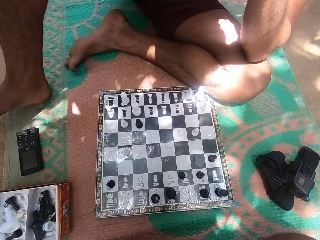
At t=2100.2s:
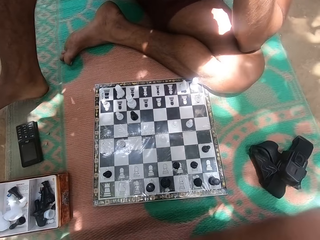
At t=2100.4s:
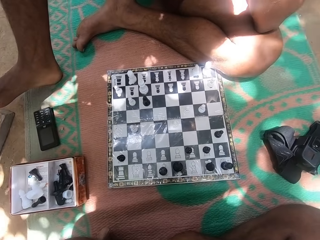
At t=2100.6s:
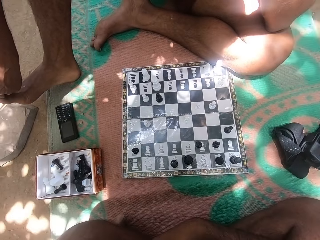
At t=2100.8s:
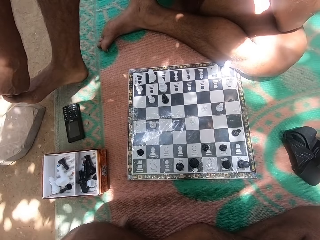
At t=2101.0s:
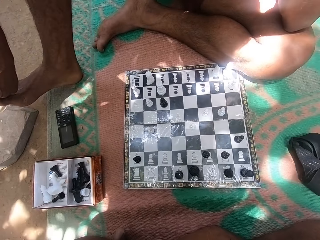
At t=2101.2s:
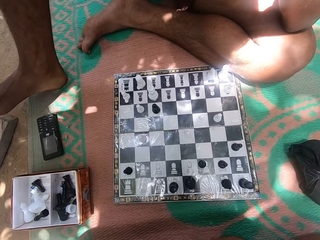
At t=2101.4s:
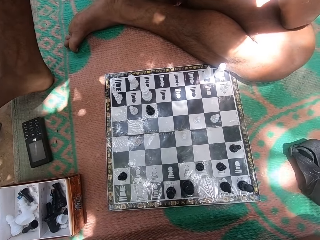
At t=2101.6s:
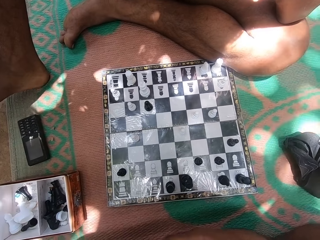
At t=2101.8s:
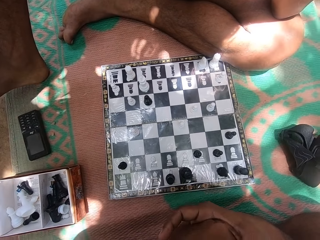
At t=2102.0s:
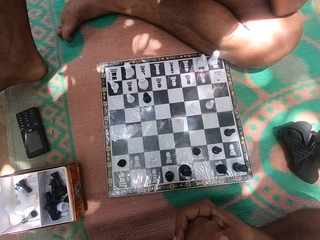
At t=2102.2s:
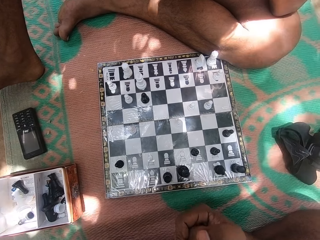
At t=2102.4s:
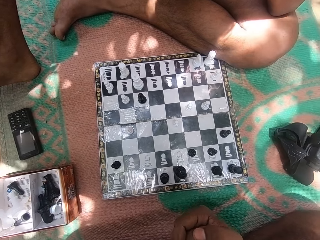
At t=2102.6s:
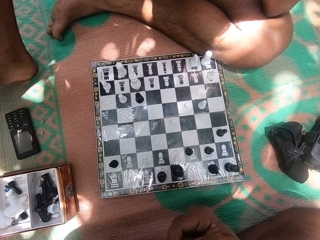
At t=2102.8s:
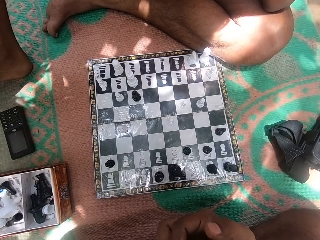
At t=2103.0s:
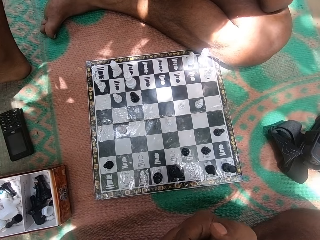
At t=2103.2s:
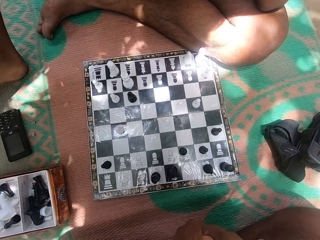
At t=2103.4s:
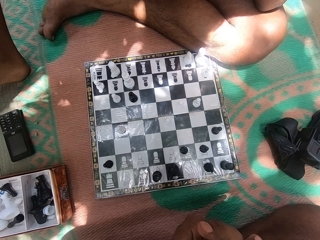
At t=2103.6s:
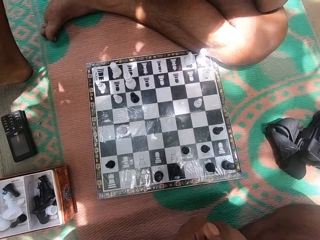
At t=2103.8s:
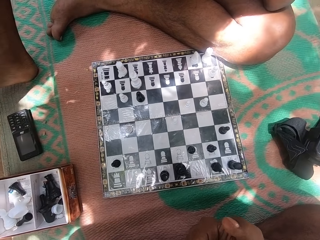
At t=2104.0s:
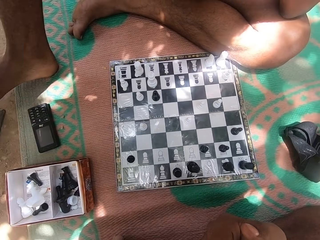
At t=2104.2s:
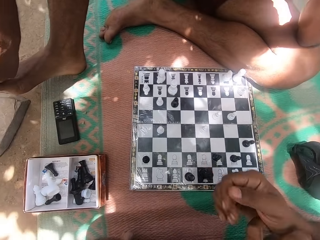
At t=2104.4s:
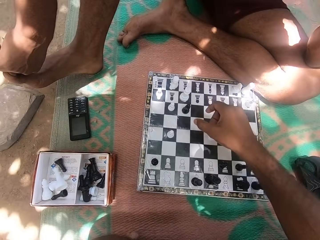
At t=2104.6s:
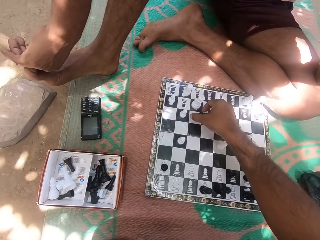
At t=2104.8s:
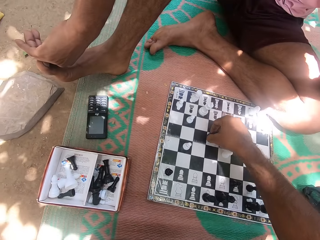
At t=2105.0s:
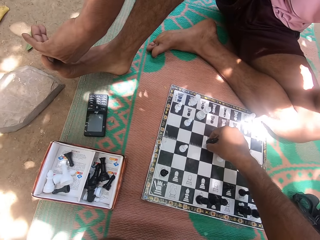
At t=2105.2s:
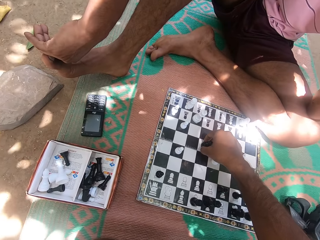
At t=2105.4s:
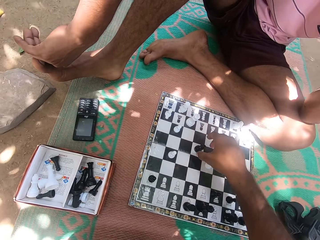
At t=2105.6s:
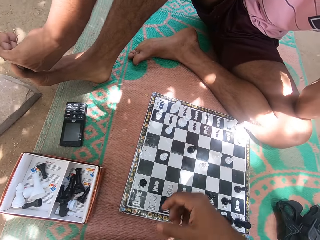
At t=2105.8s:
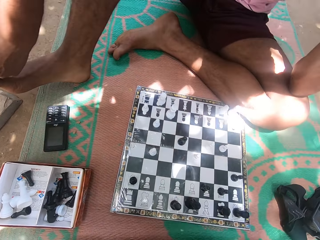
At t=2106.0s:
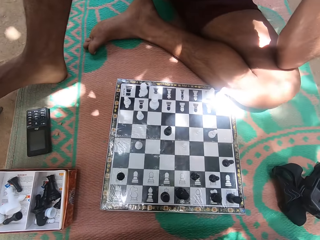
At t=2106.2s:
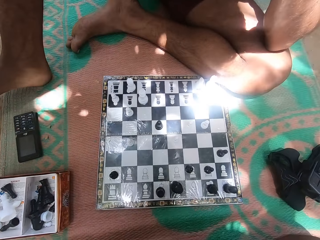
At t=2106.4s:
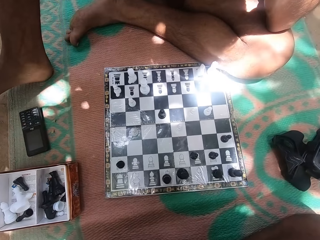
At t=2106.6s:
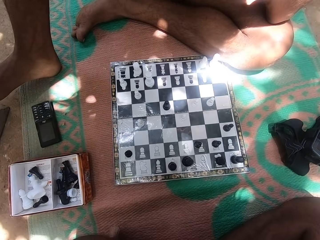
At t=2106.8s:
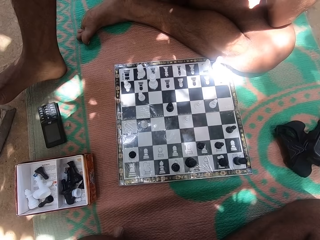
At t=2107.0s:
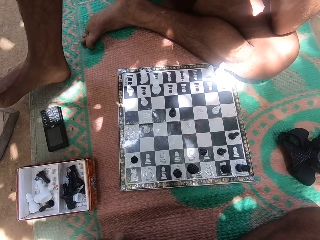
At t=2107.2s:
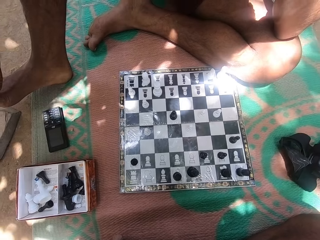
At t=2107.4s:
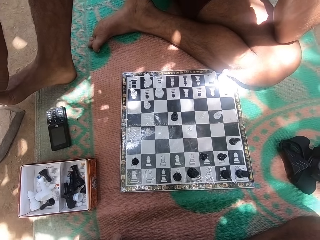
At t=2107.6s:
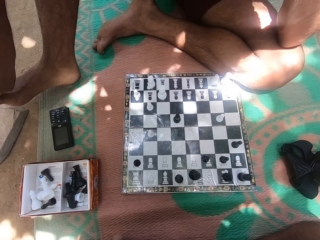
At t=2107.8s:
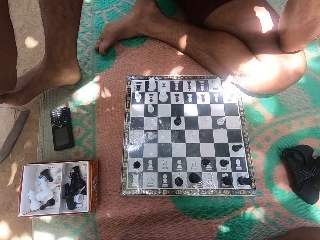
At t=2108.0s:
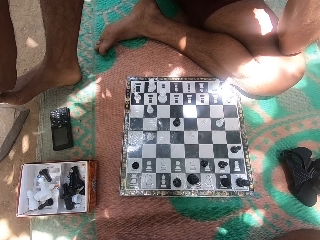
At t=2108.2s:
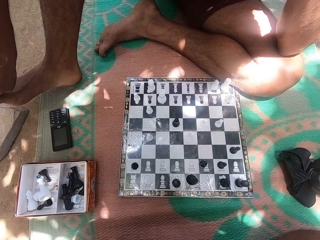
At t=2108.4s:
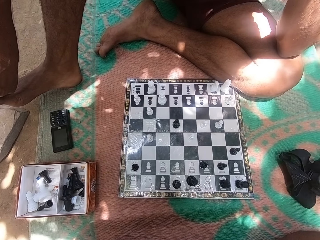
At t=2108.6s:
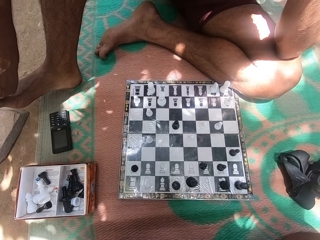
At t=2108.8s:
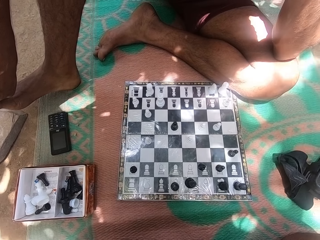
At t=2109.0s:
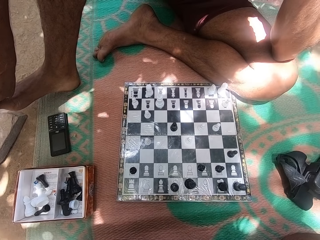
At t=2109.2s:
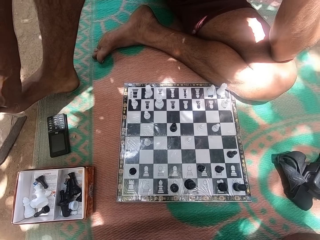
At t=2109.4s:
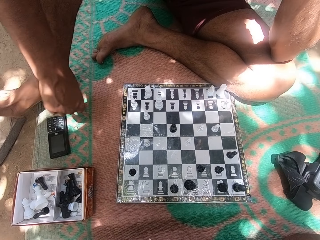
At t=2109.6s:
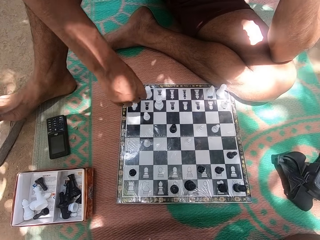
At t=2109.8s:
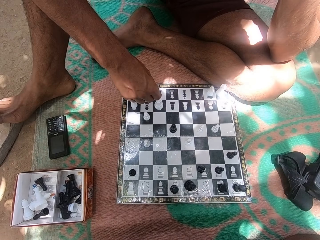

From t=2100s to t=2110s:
The camera wearer plays with his hands. He picks up a chess pawn and puts down the chess pawn. A person looks at the chess board. The camera wearer looks at the chess board. The person shakes his right leg.

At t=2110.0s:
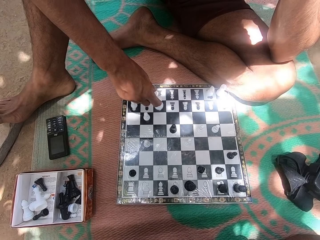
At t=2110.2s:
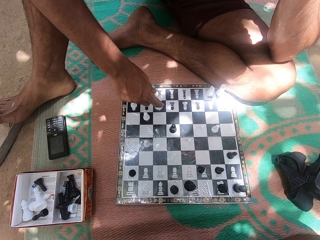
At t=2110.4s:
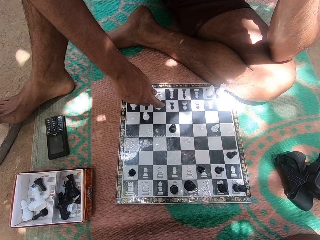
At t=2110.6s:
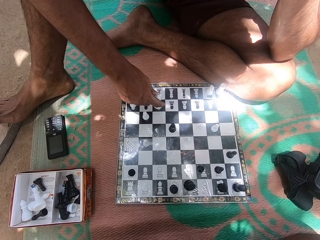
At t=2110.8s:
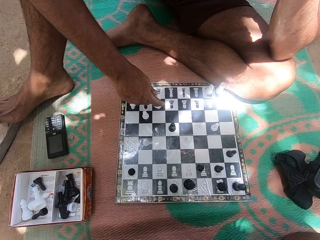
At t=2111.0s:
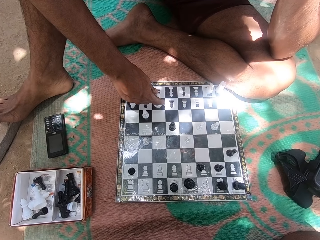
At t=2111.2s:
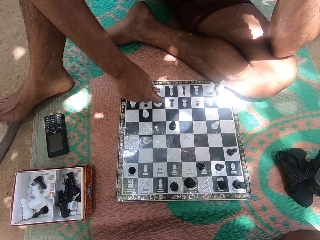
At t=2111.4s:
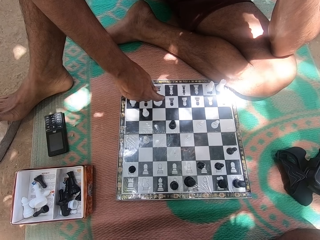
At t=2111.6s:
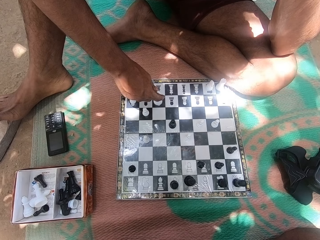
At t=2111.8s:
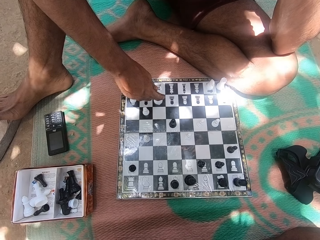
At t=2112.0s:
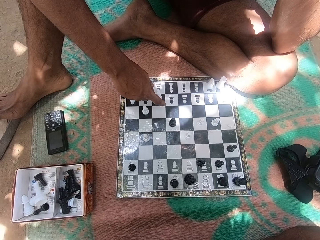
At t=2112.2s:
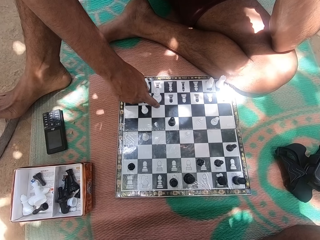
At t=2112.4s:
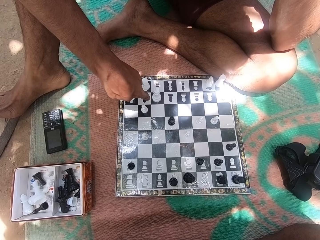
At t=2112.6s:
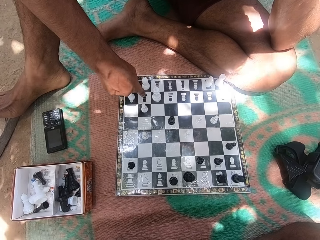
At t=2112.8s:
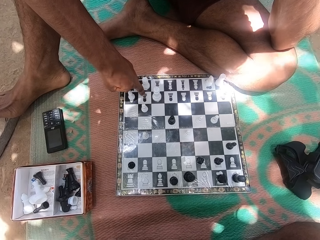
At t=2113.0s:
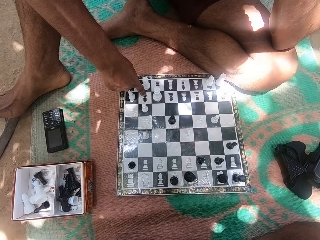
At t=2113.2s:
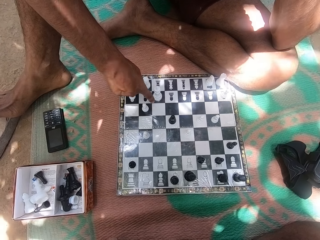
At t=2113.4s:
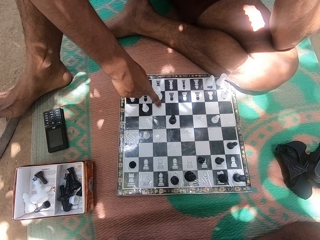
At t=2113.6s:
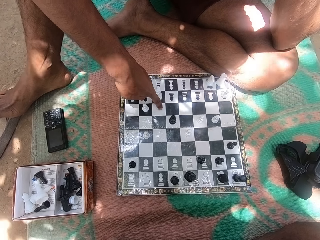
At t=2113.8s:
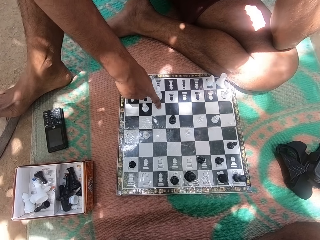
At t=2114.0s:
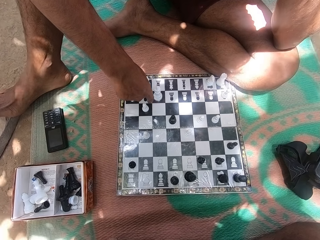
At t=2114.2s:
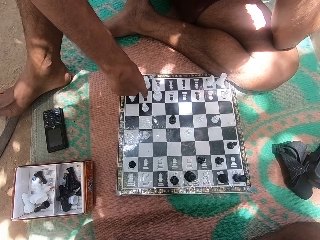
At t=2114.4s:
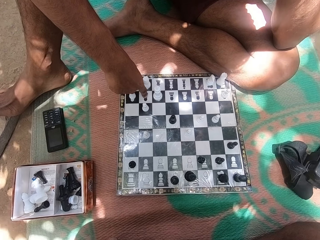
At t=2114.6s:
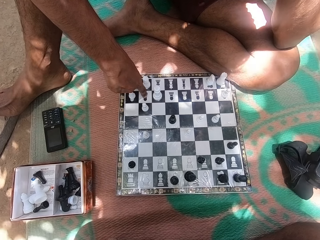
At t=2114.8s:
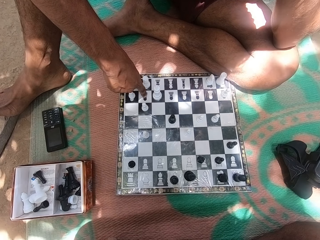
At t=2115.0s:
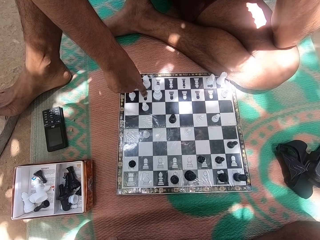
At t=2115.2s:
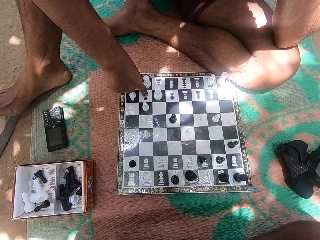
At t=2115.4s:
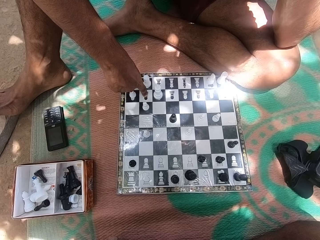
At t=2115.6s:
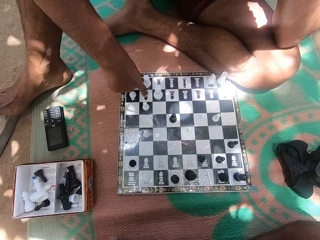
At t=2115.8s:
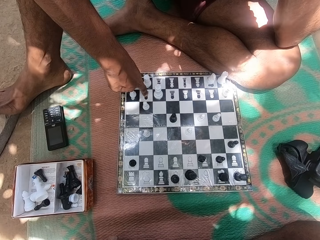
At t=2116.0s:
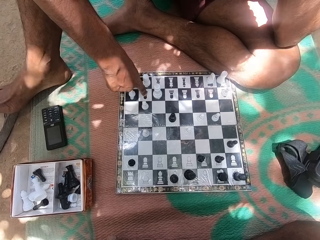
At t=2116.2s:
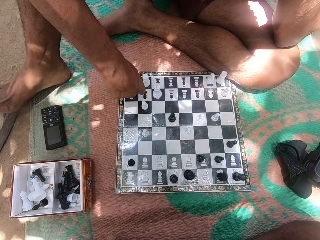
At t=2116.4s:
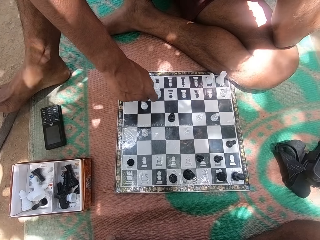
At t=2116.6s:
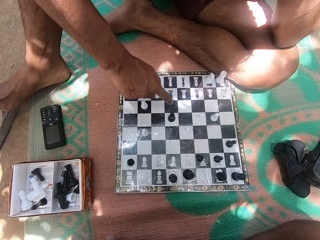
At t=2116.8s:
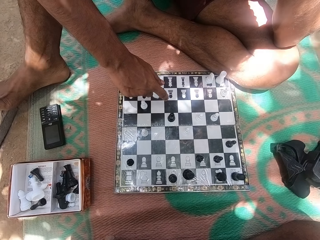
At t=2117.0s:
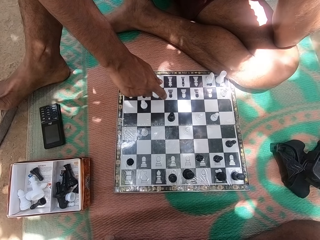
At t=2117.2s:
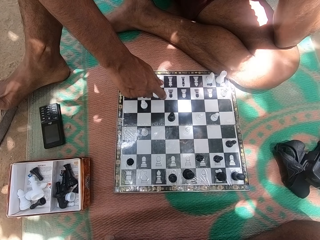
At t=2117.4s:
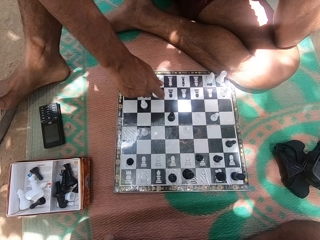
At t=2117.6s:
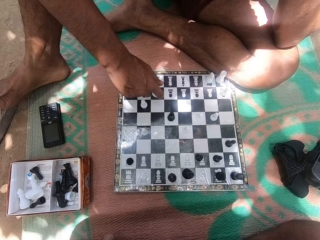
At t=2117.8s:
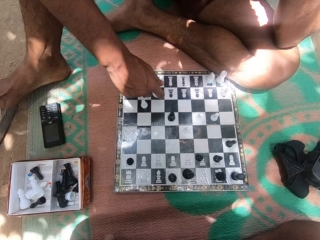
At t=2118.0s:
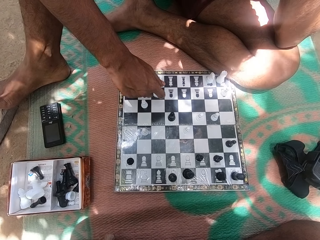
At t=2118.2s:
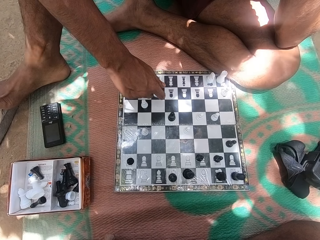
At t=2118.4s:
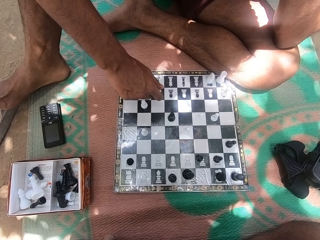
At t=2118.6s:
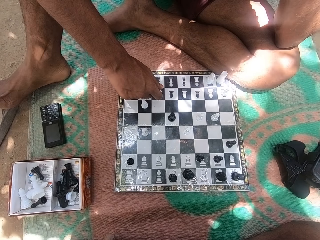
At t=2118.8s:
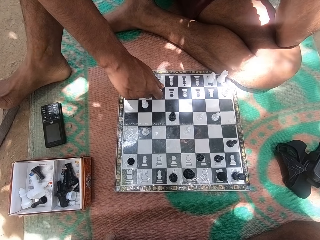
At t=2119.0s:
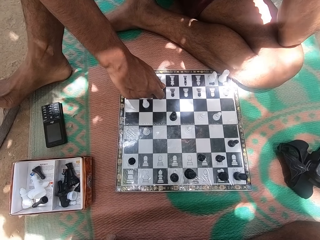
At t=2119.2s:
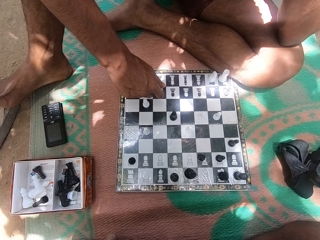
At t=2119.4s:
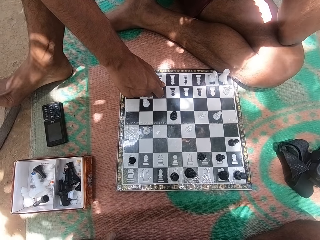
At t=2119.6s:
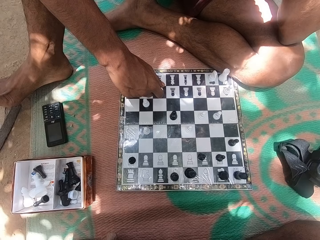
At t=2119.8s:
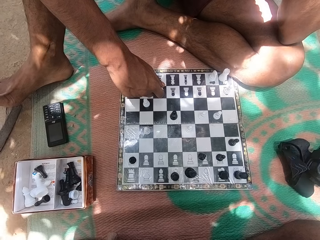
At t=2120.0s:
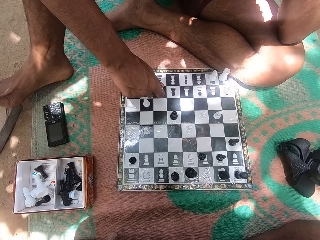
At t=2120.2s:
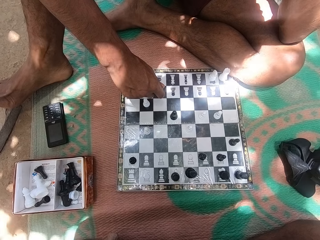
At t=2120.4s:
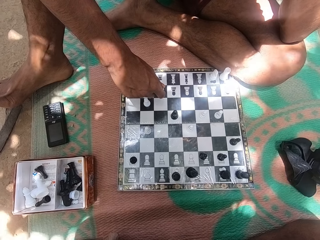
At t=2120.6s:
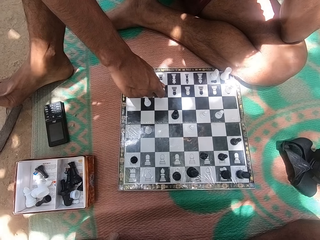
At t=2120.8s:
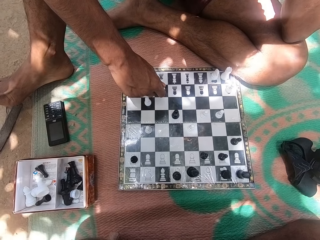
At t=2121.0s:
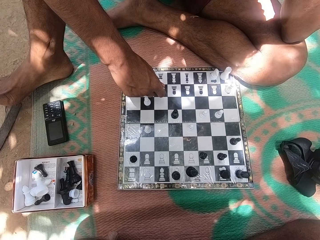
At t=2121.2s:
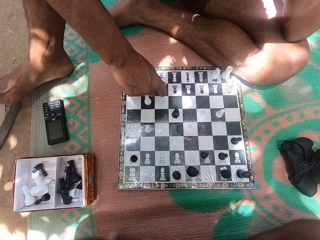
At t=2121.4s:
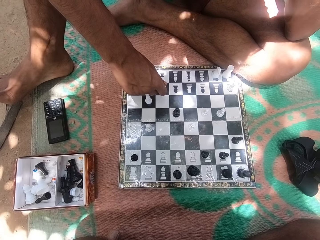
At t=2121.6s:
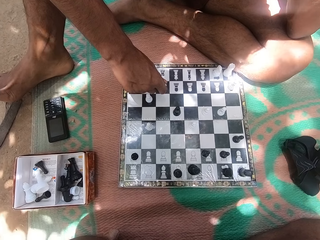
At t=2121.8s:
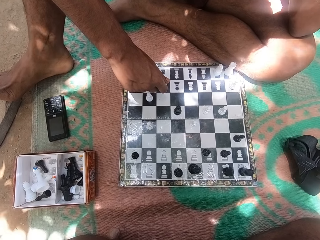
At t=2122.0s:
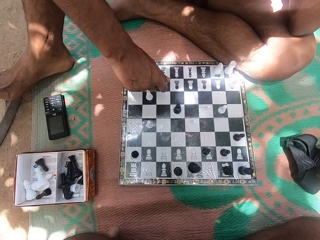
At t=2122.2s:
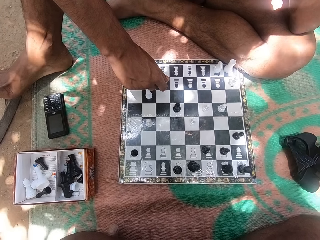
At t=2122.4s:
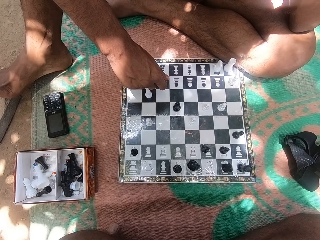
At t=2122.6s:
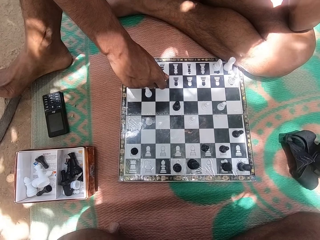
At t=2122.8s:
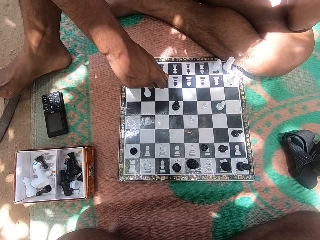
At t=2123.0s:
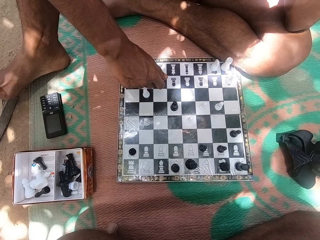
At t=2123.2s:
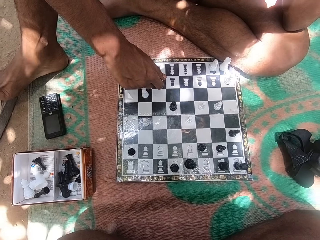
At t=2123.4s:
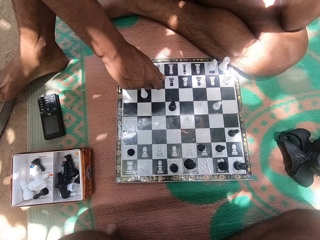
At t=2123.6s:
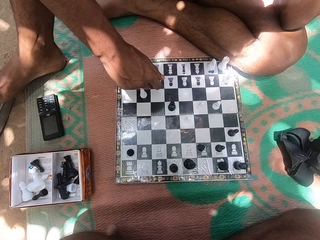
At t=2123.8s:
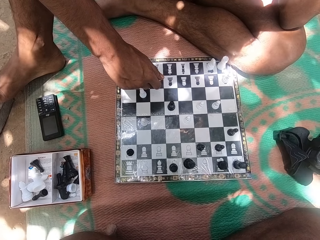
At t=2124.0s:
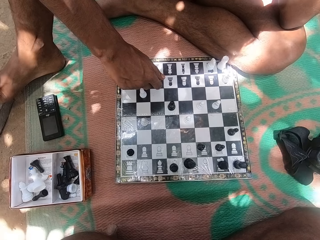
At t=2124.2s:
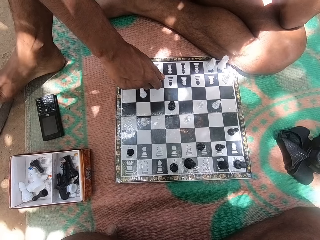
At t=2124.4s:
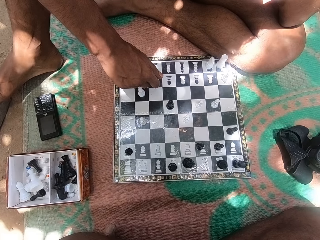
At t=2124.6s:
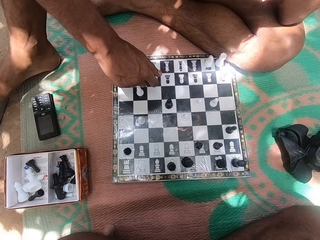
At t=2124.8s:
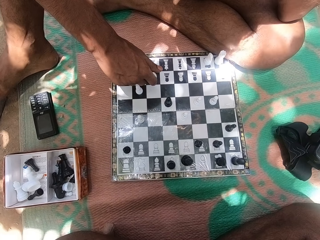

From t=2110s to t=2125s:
A person touches a chess pawn. The person touches the chess board. The person touches the chess pawn.
